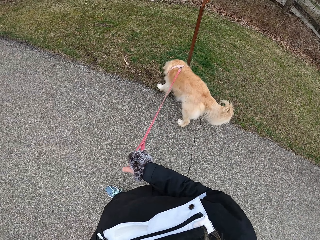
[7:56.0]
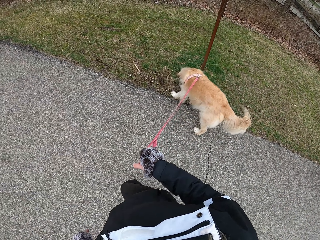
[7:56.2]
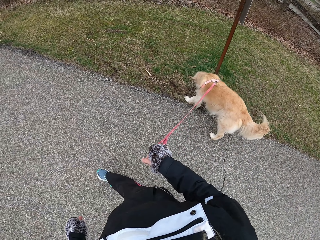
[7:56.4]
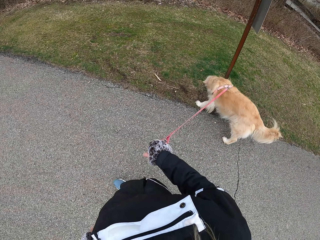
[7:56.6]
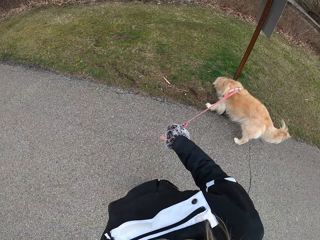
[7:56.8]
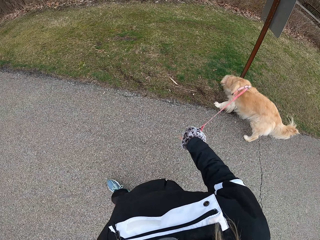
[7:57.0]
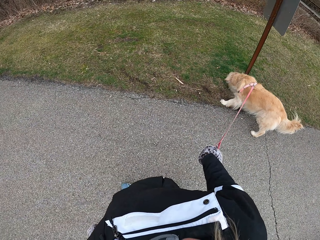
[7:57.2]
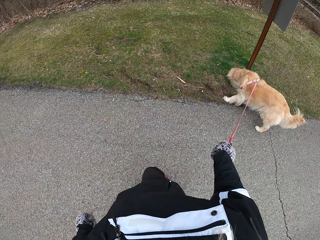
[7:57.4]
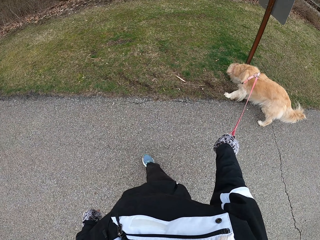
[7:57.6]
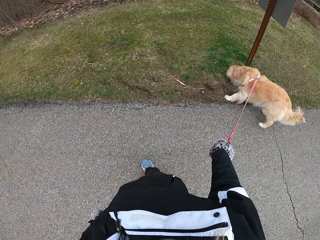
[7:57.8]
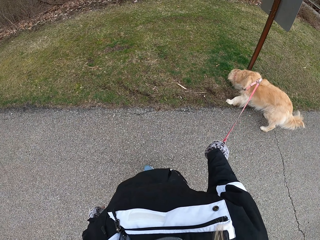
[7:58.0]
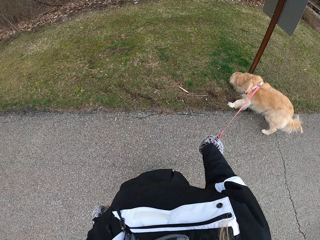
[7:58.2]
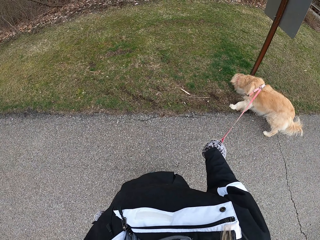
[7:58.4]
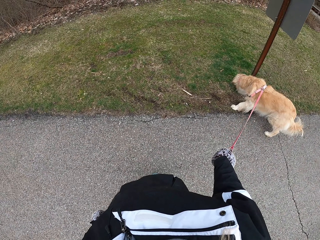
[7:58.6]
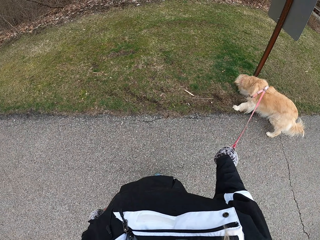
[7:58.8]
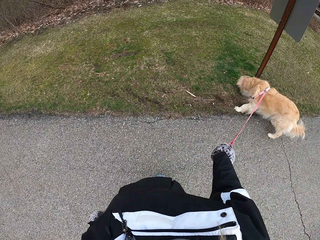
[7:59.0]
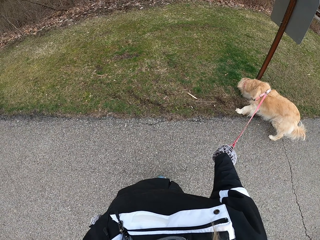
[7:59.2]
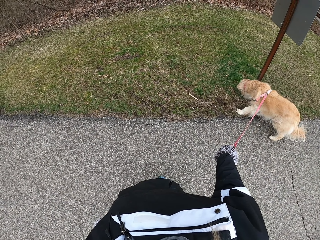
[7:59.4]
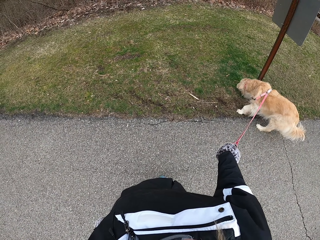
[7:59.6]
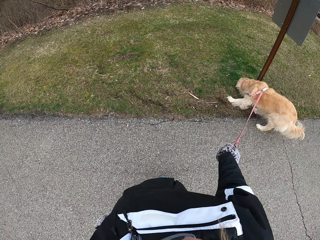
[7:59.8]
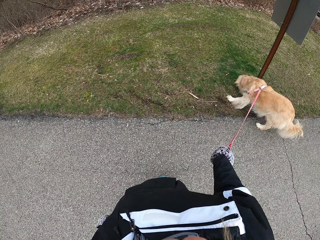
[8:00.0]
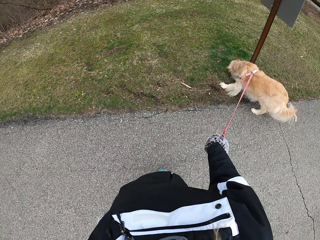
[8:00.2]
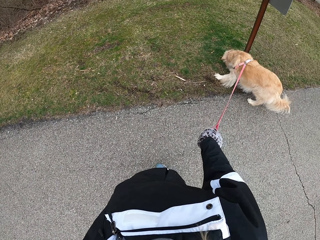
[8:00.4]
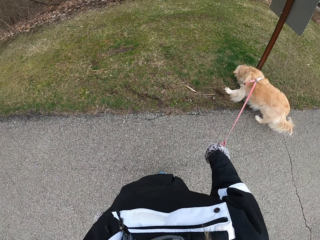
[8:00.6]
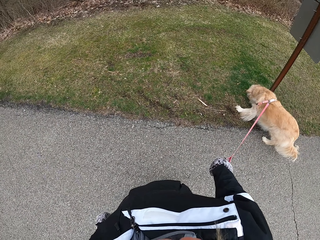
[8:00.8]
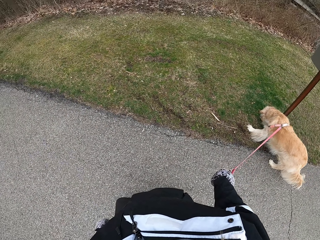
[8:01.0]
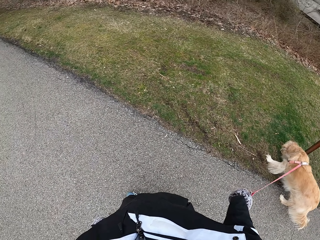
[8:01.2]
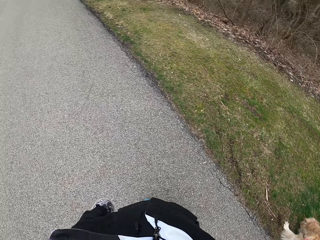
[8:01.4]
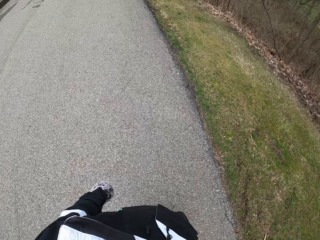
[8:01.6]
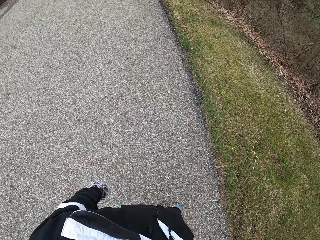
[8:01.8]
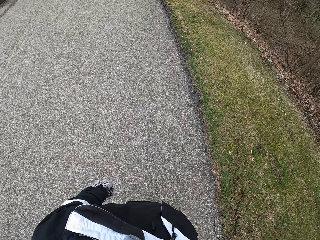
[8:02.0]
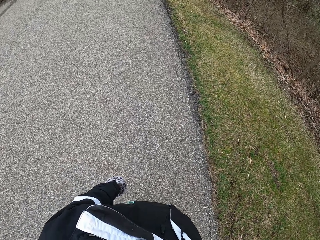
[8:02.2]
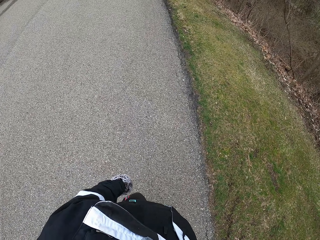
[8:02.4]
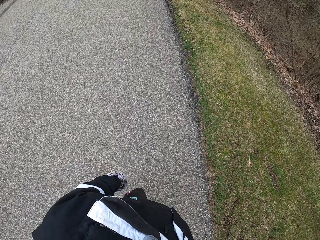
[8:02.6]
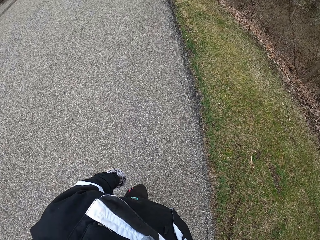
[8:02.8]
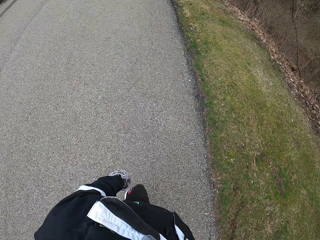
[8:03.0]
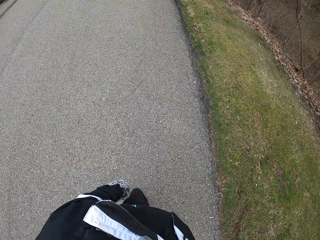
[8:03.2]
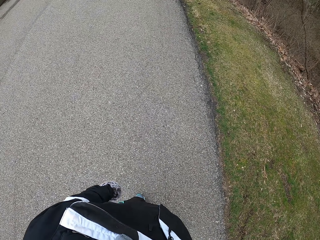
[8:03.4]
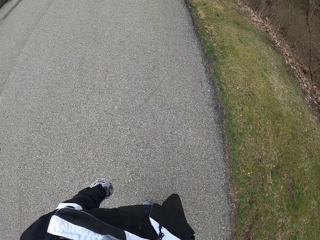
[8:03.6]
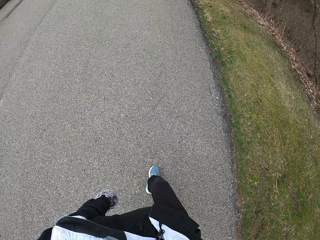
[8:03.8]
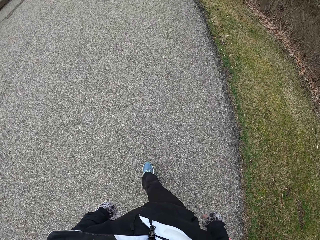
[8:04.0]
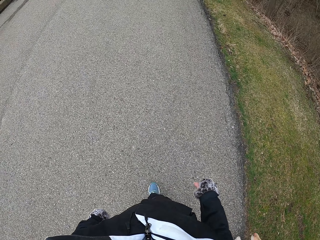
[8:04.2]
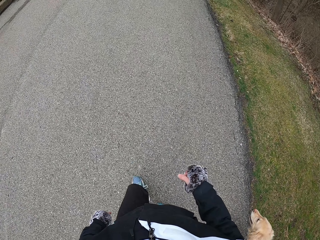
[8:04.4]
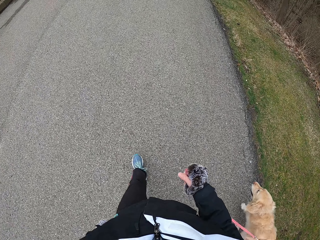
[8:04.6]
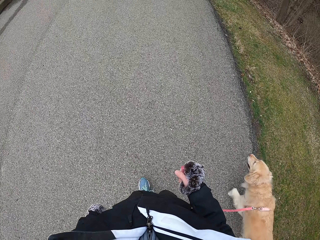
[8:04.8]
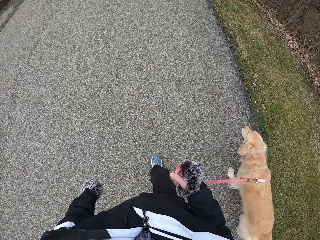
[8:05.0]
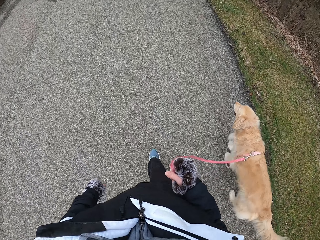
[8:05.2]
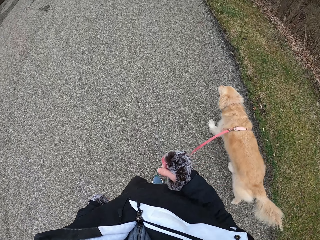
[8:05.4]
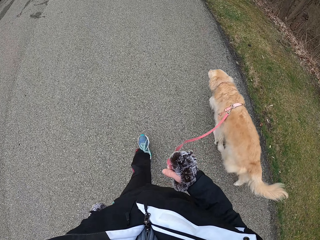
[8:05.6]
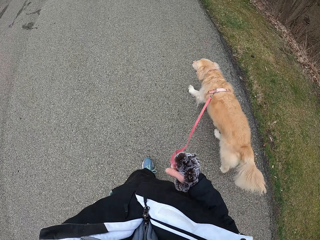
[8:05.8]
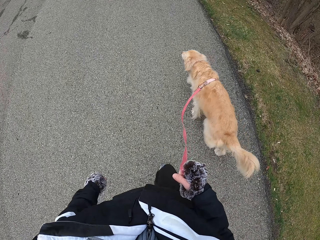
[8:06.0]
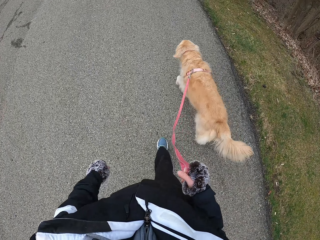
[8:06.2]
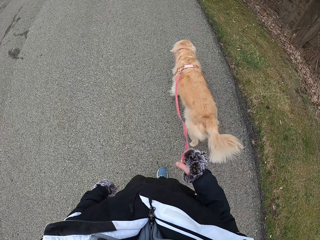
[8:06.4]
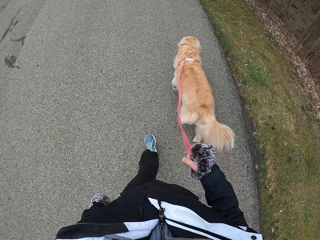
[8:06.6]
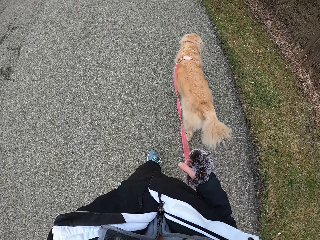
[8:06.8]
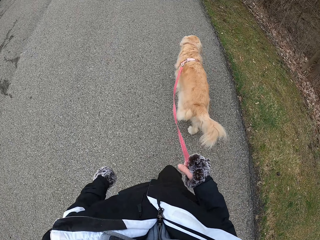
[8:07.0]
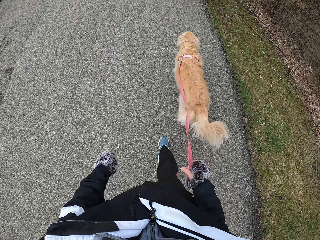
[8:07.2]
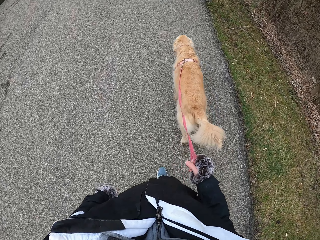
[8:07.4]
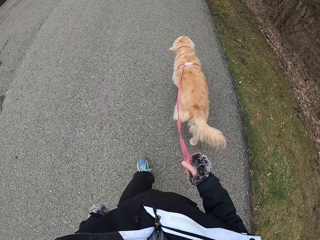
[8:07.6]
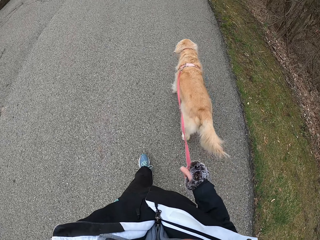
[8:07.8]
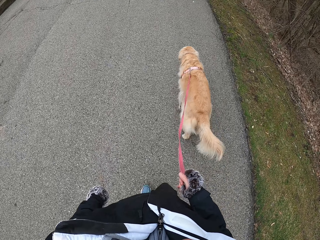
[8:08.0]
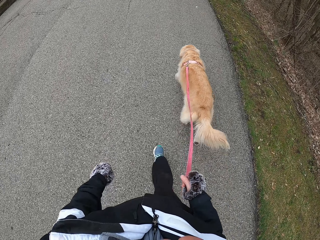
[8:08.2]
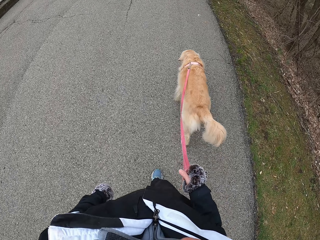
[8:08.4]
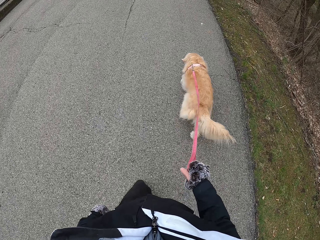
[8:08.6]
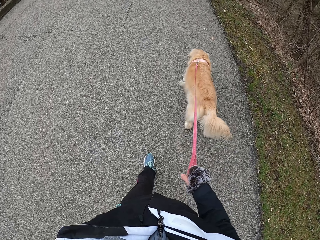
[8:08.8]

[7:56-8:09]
The camera wearer stares at the dog. They walk on the road with the dog.

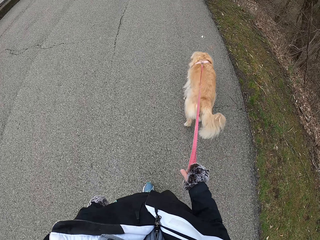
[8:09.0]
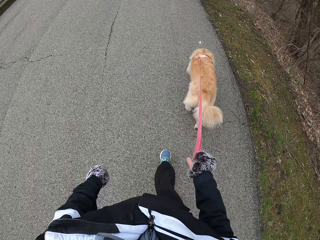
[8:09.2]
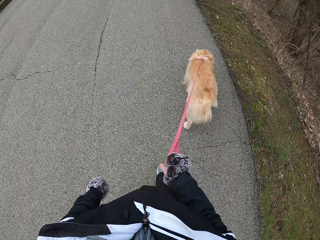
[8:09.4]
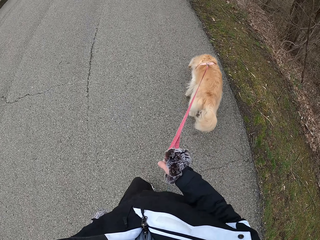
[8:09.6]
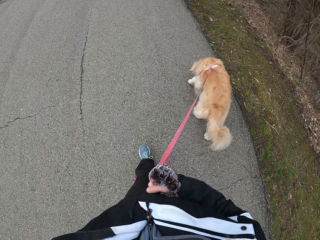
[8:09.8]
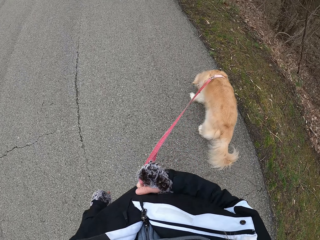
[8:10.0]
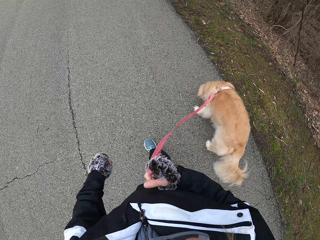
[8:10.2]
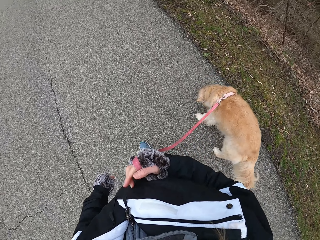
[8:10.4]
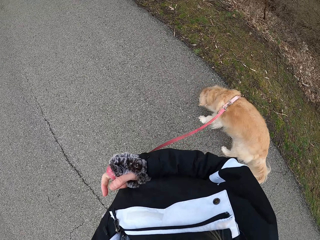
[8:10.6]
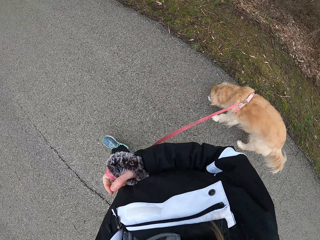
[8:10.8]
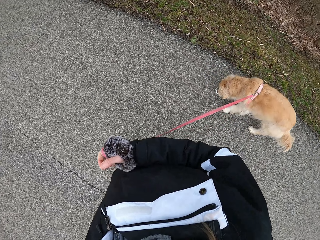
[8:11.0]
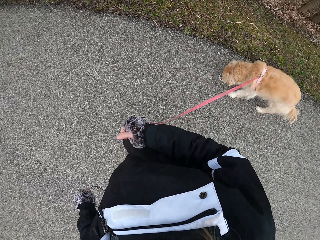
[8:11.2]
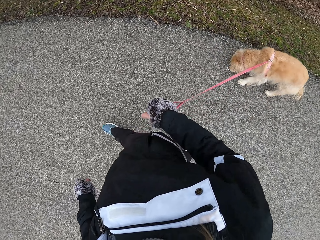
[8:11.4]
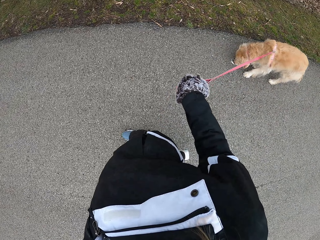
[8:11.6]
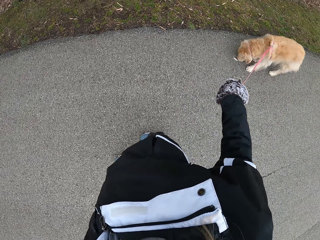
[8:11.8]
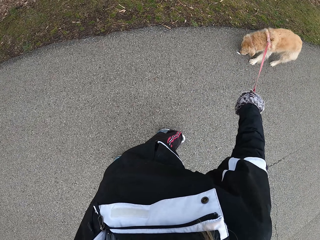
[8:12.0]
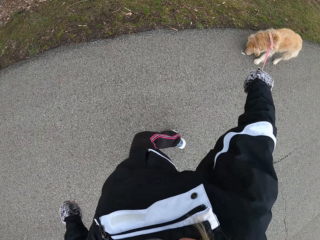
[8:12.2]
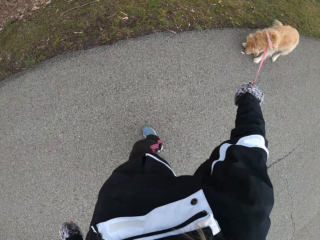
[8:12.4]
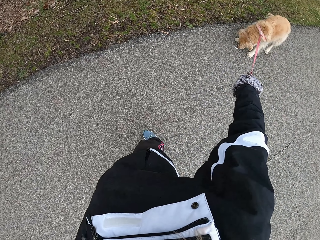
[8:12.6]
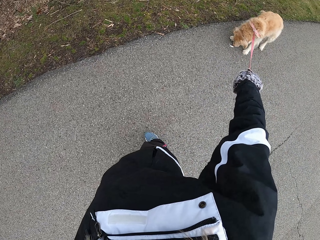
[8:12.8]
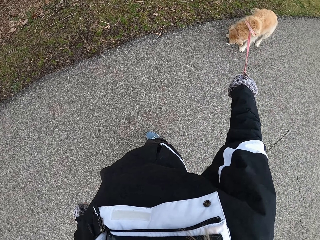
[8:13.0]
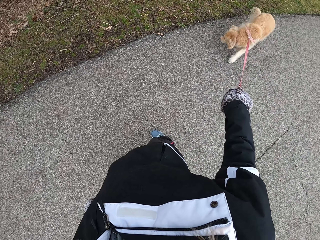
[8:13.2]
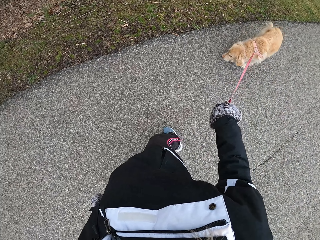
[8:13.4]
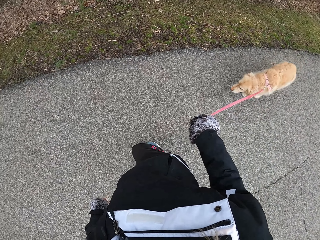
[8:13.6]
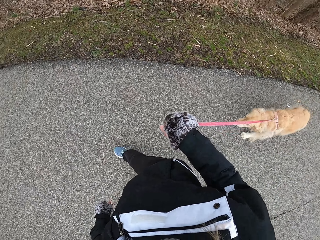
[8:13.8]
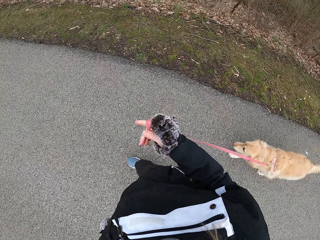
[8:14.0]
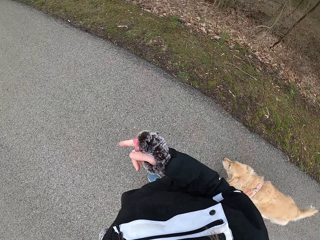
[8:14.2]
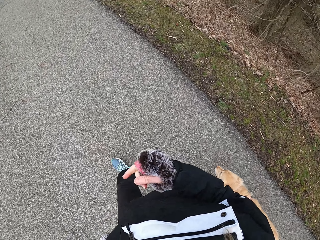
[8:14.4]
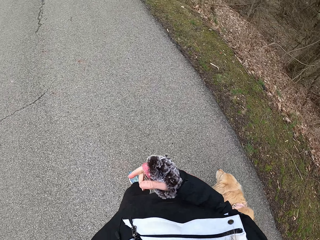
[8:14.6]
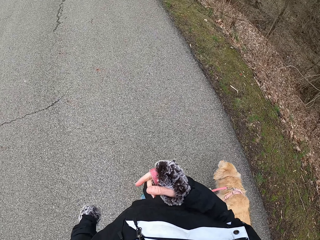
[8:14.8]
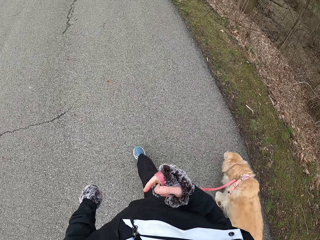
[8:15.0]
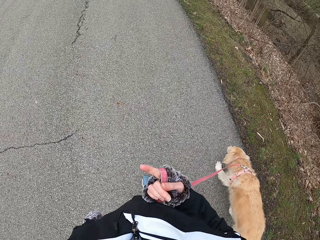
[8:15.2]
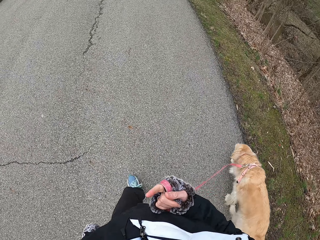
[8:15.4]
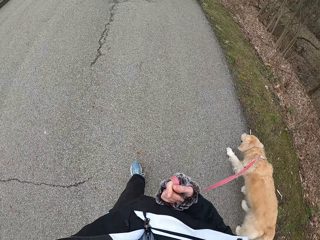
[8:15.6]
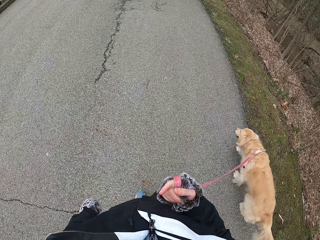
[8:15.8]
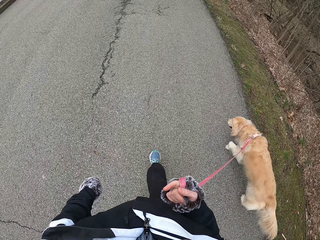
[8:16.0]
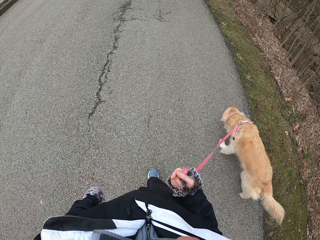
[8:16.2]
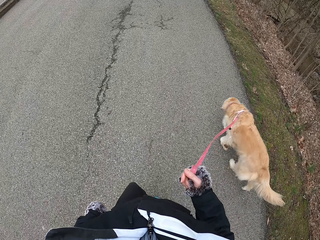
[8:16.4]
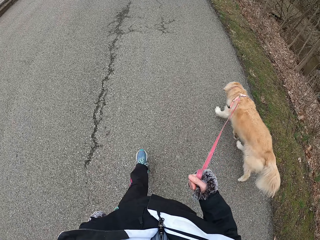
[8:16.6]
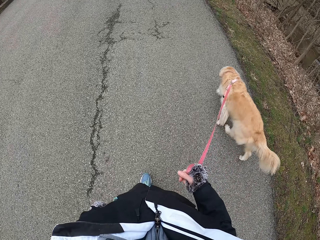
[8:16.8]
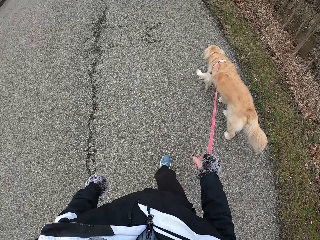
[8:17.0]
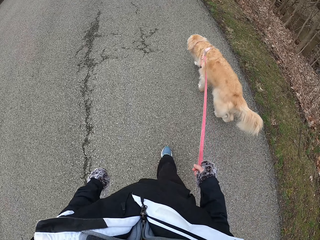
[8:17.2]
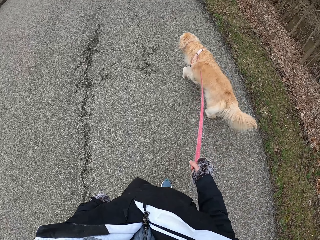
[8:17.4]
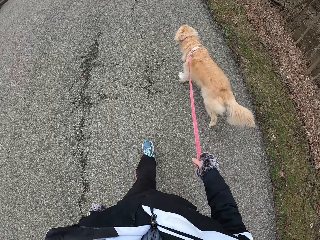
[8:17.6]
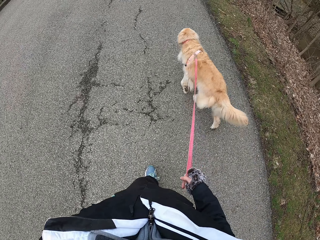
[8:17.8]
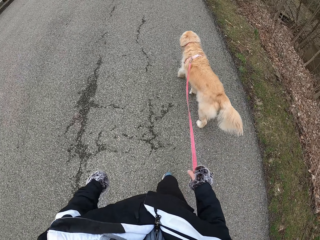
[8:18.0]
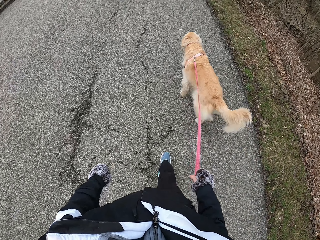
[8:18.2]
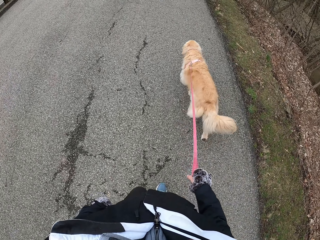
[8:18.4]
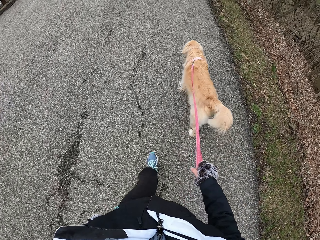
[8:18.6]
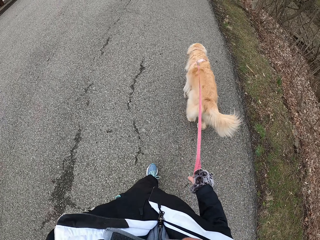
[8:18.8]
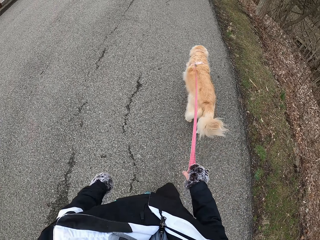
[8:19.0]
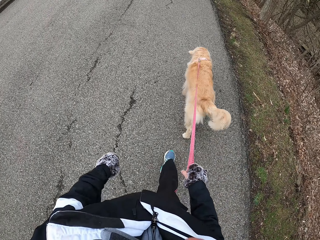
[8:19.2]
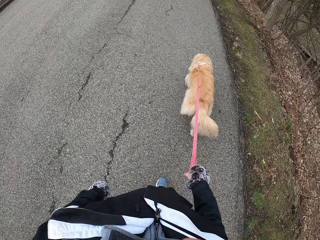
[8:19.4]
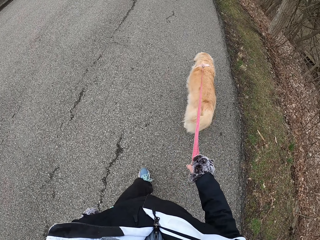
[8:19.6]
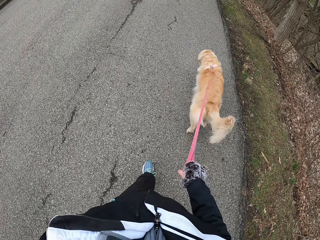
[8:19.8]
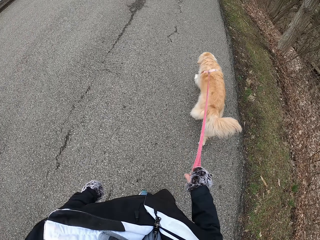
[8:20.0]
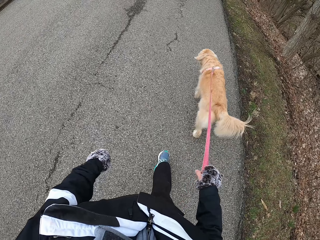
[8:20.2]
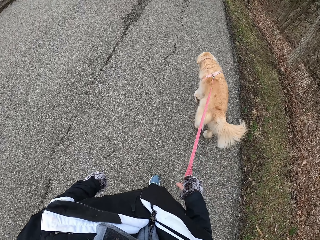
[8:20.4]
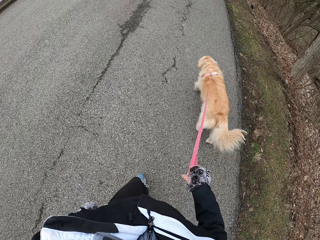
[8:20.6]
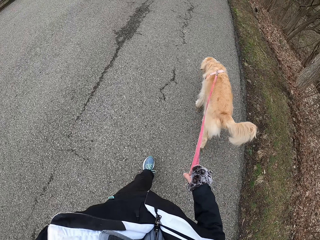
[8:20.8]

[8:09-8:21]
The camera wearer pulls the dog. They walk on the road with the dog.
